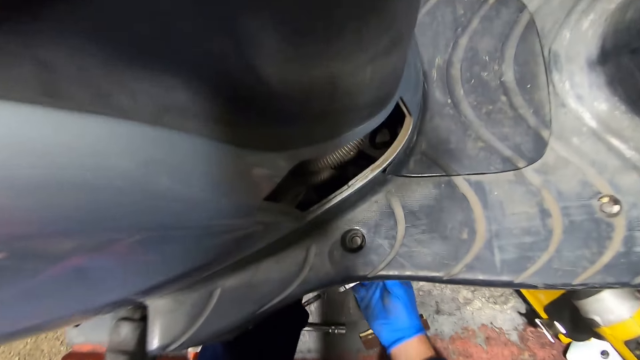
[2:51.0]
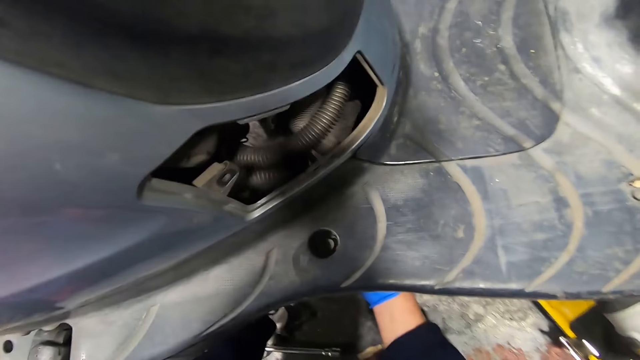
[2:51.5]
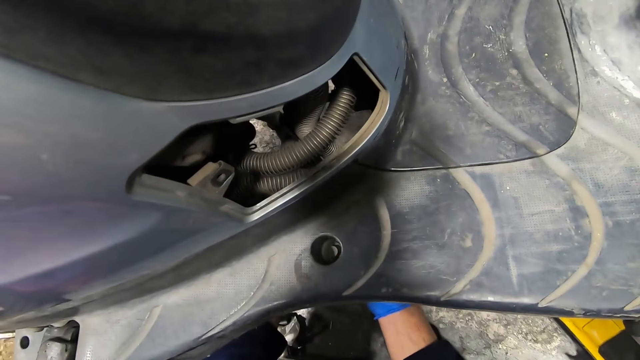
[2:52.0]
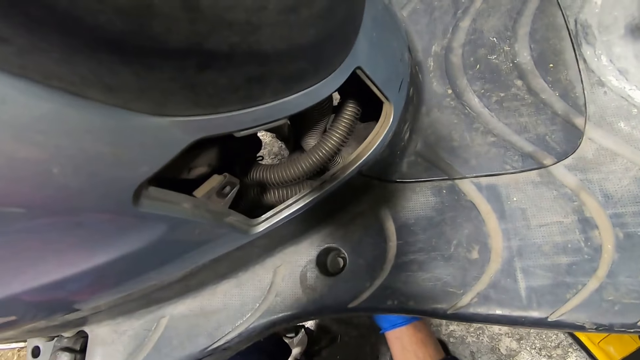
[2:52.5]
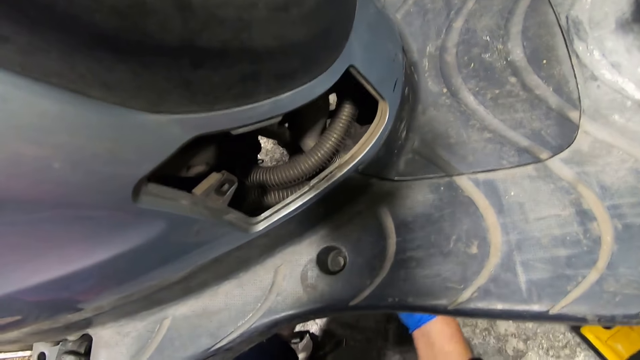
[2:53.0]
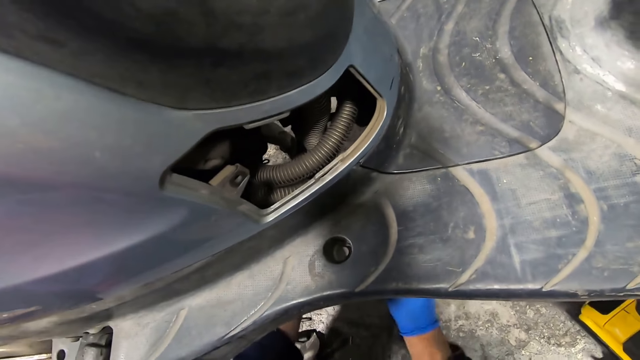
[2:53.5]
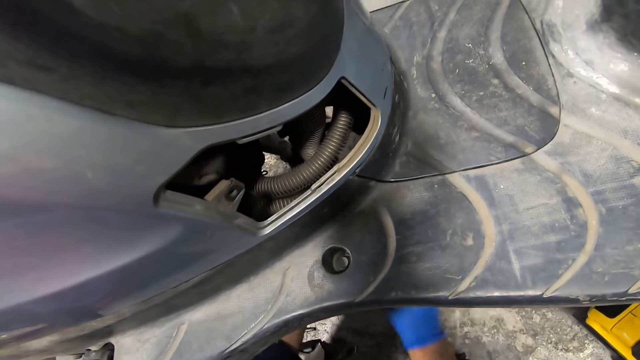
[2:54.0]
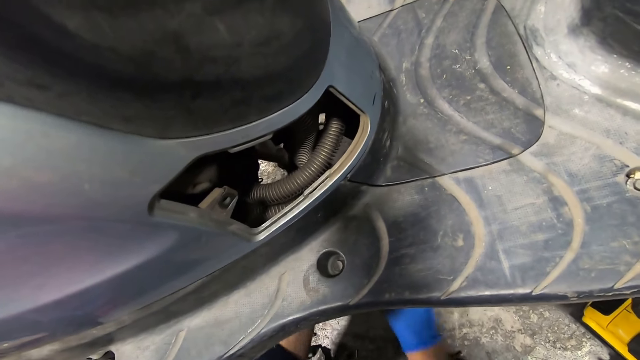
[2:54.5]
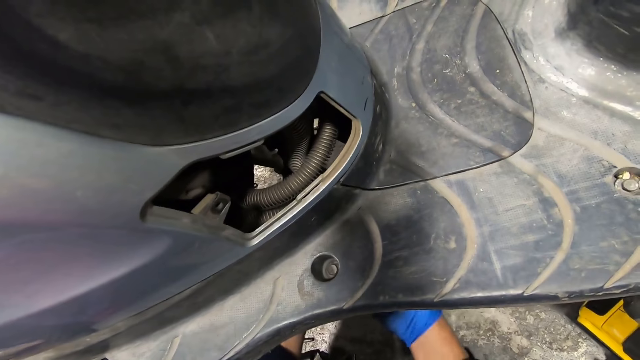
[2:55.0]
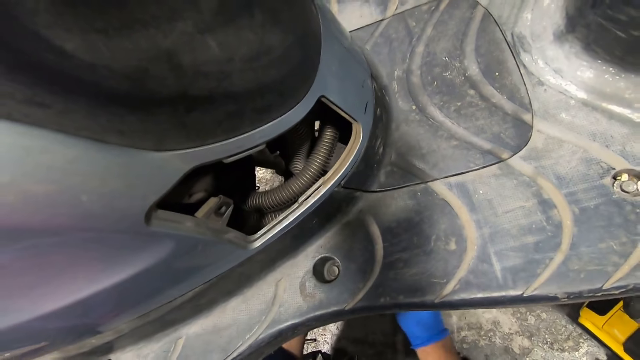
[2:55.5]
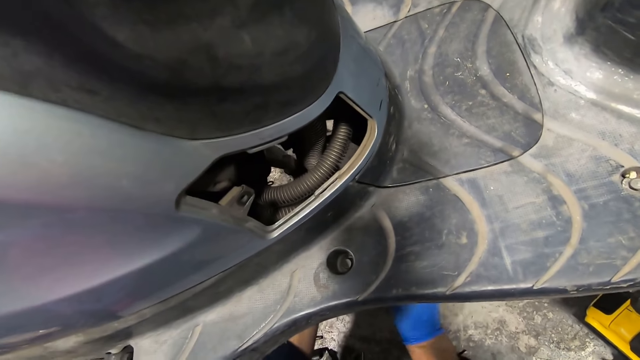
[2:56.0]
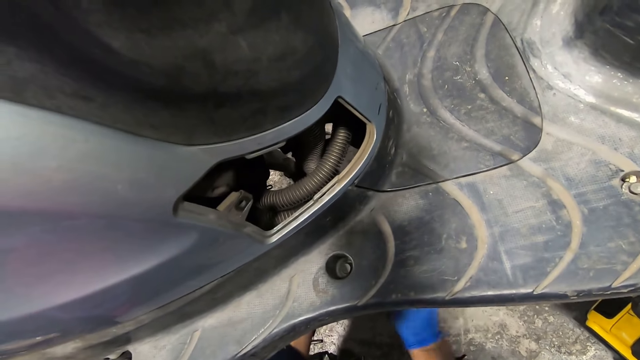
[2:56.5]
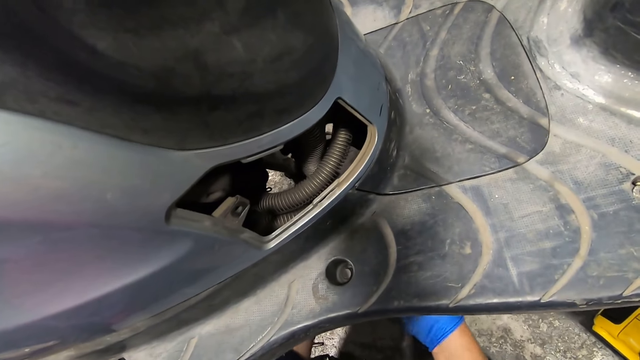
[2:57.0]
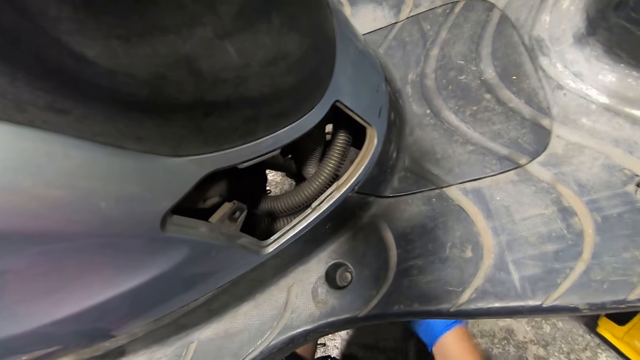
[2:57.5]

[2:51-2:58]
The camera wearer tightens the bolt into a part of the motorcycle with the nut tightener.

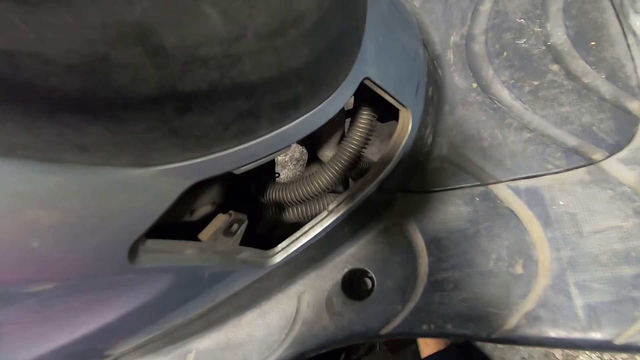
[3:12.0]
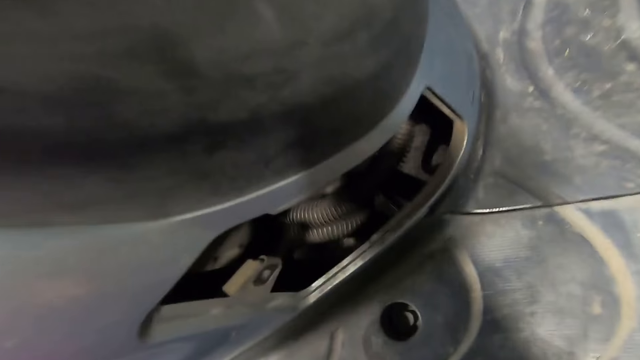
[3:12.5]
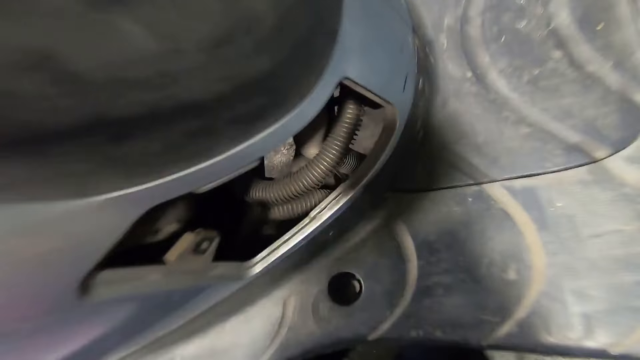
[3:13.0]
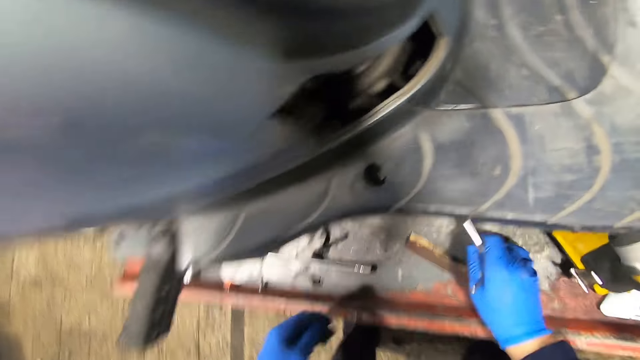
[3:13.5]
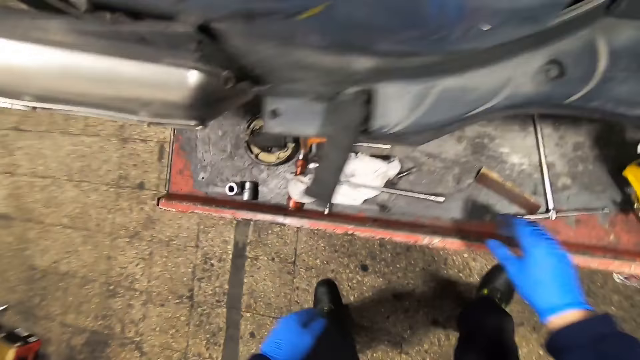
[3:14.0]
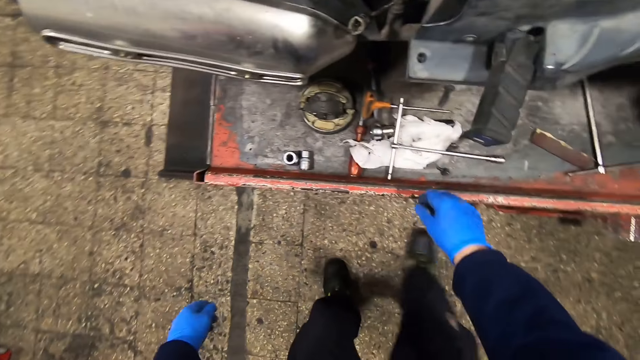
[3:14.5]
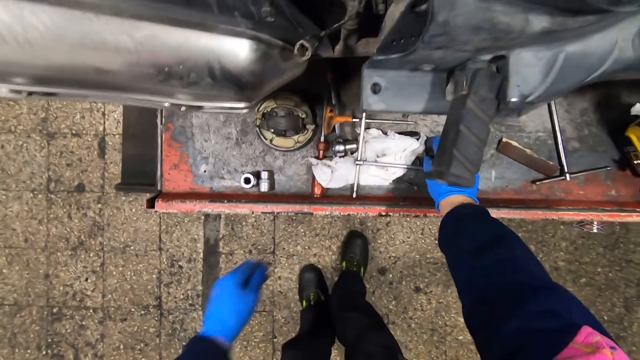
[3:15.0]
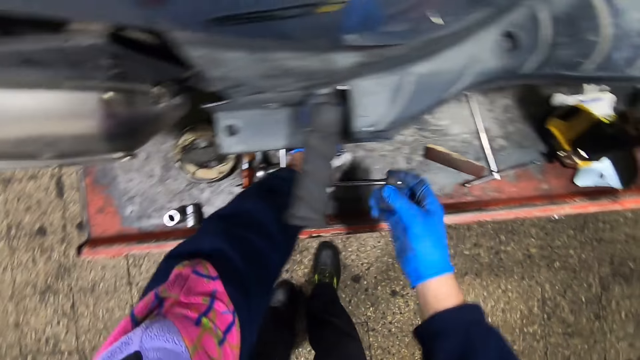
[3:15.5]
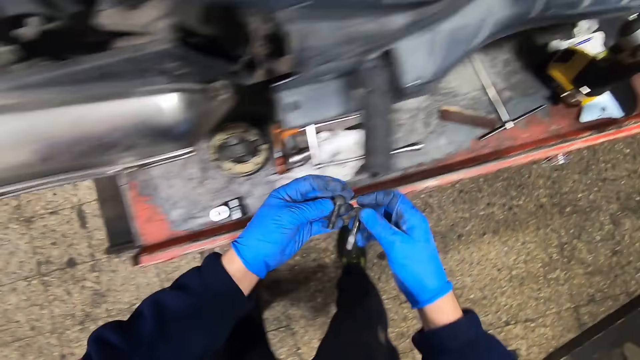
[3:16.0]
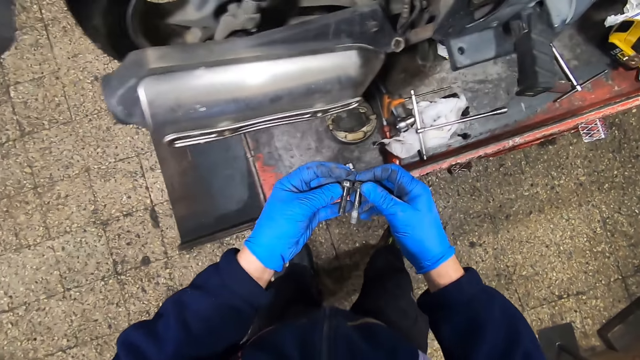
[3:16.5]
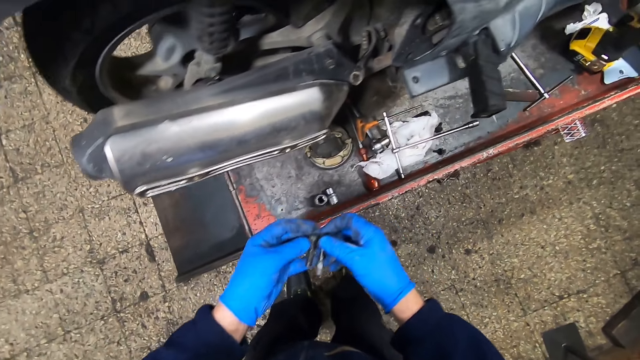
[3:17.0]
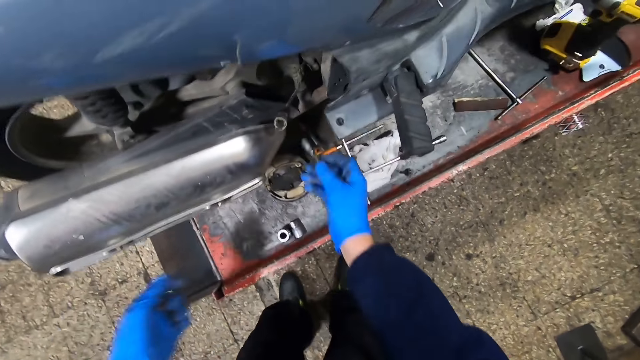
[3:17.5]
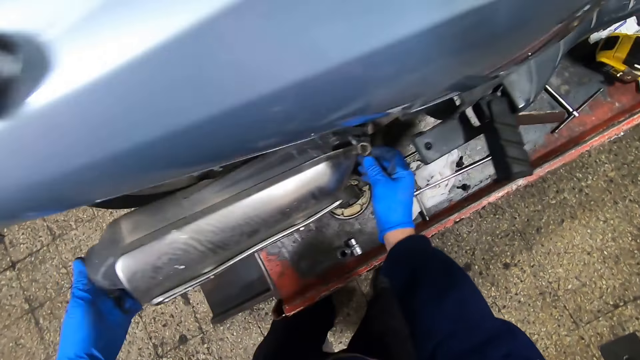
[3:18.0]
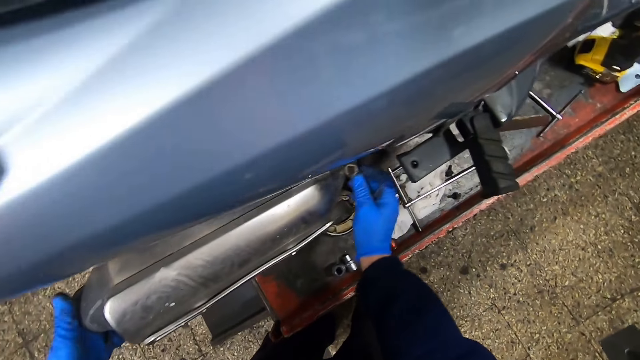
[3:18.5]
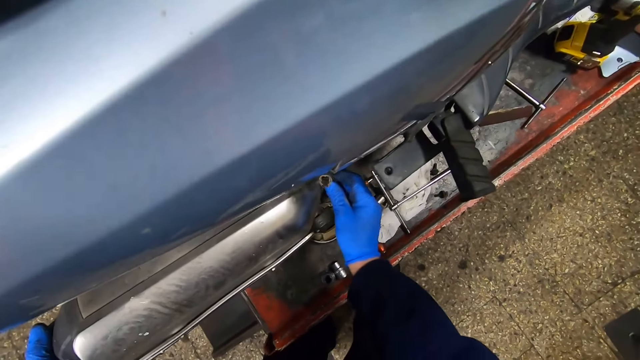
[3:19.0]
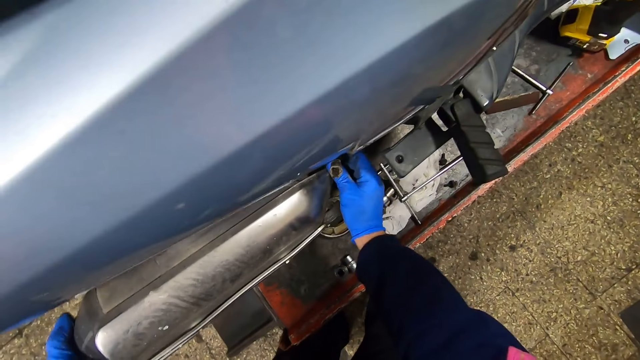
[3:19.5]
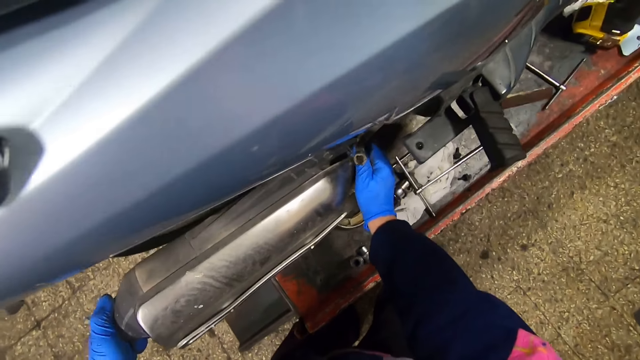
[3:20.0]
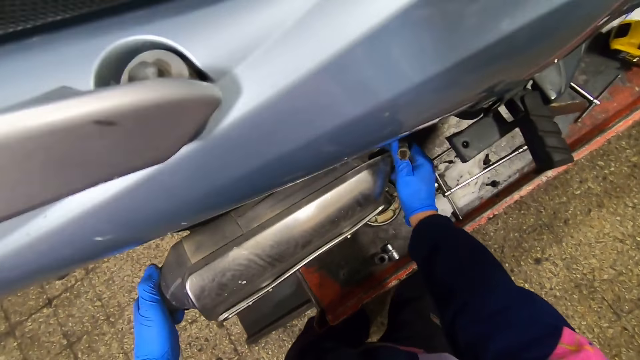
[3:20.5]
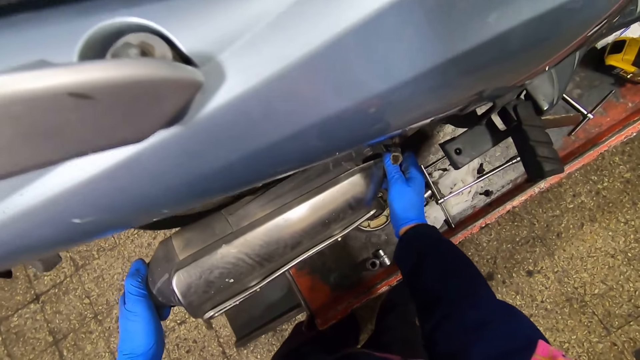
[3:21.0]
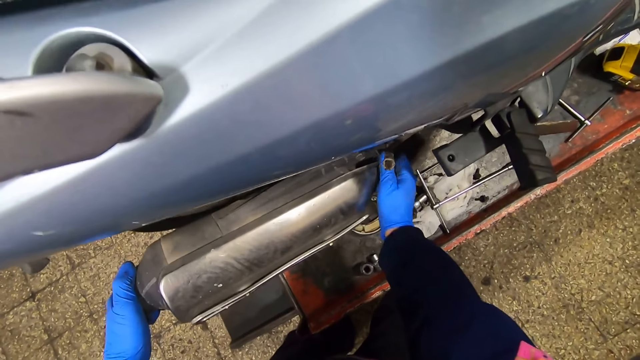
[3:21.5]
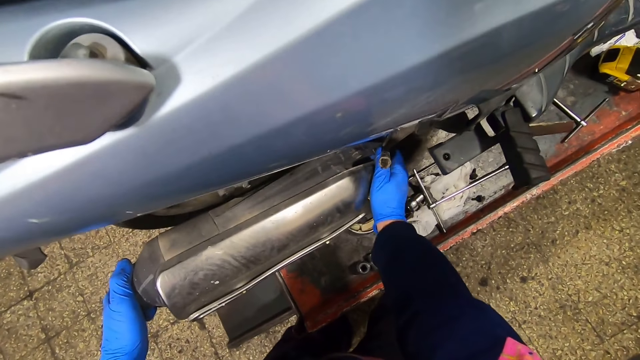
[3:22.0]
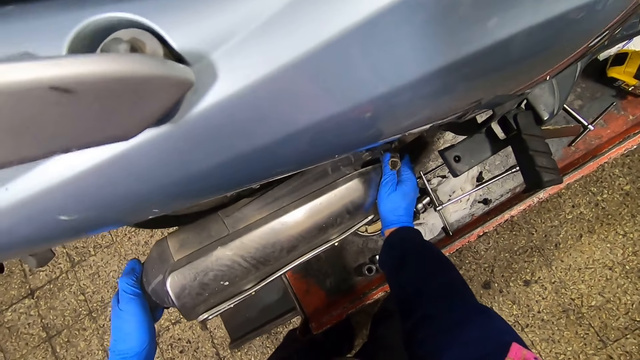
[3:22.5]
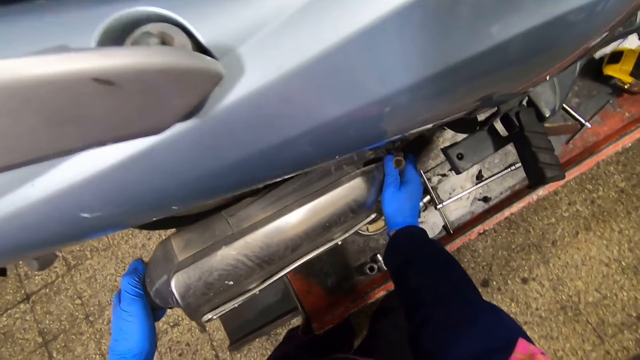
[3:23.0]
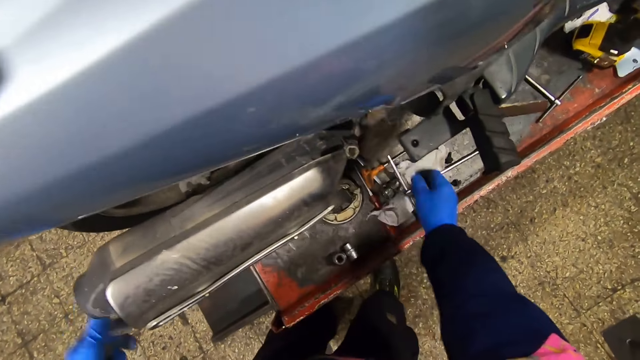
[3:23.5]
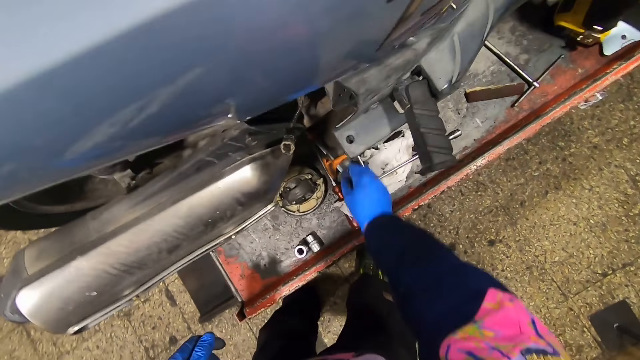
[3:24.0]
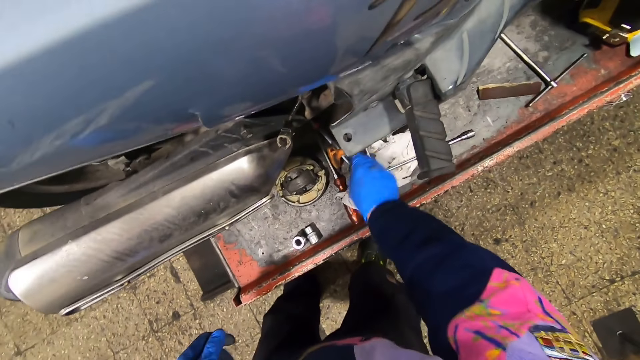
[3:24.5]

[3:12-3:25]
The camera wearer drops the nut tightener onto the car lift with his right hand. He picks up two bolts from the car lift with both hands. He tightens the exhaust pipe to the motorcycle with the bolt in his right hand. He holds the exhaust pipe with his left hand.
